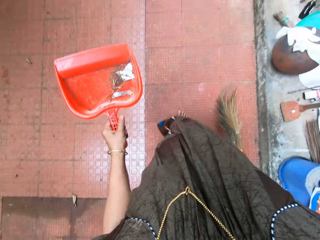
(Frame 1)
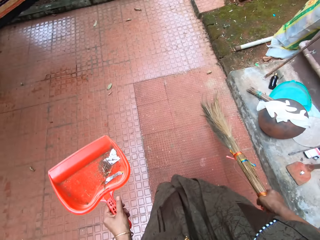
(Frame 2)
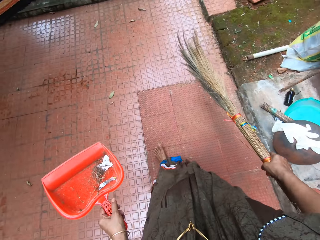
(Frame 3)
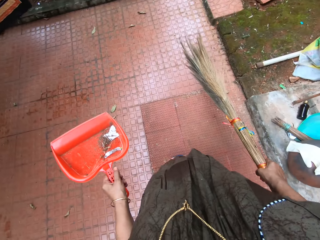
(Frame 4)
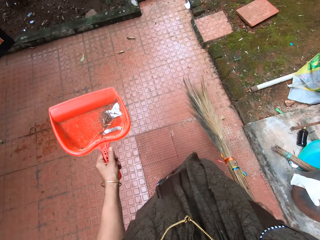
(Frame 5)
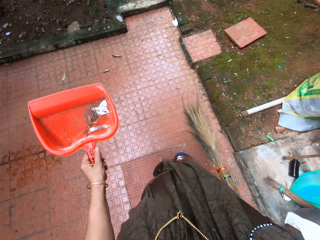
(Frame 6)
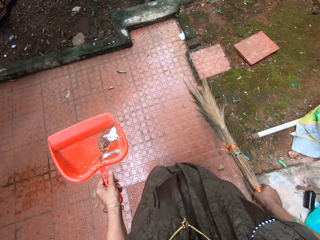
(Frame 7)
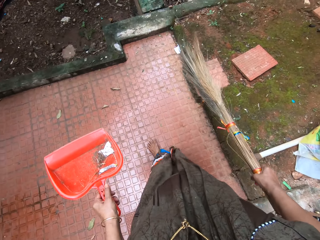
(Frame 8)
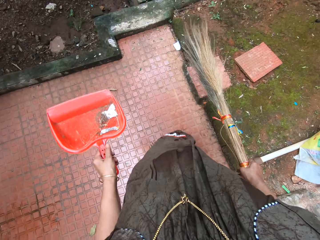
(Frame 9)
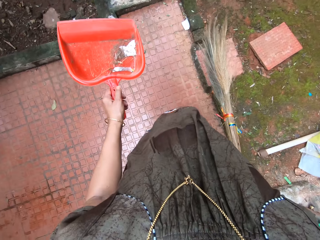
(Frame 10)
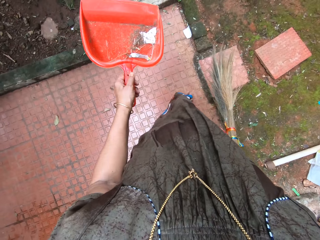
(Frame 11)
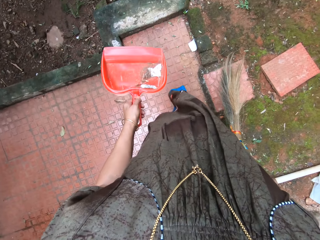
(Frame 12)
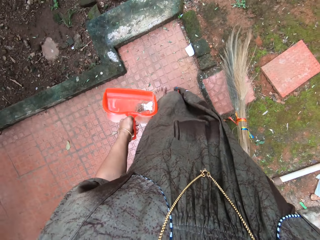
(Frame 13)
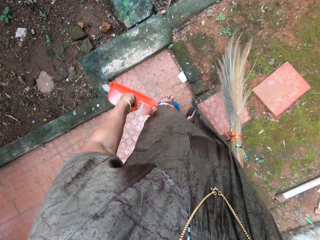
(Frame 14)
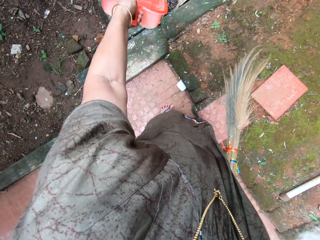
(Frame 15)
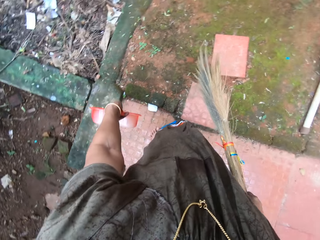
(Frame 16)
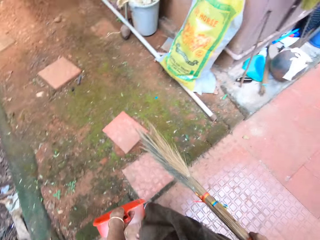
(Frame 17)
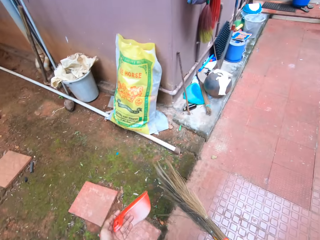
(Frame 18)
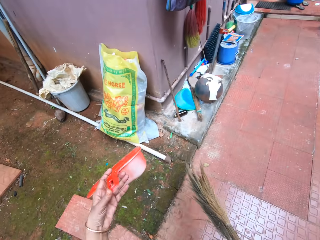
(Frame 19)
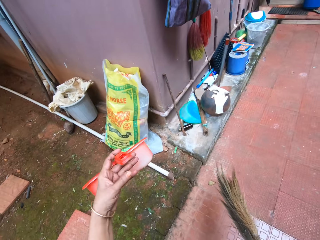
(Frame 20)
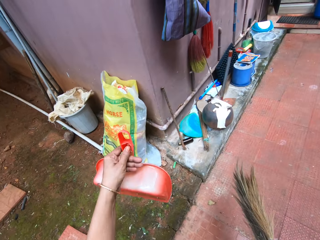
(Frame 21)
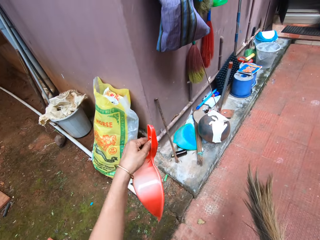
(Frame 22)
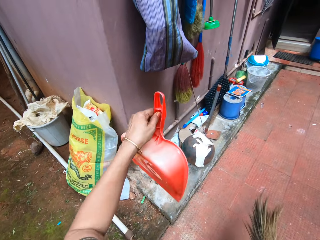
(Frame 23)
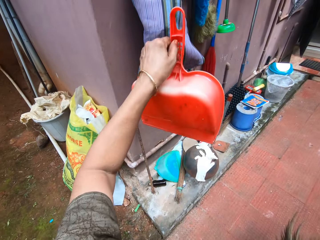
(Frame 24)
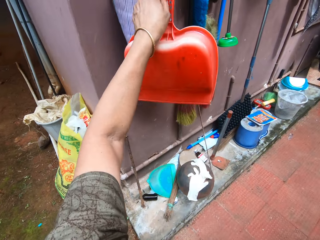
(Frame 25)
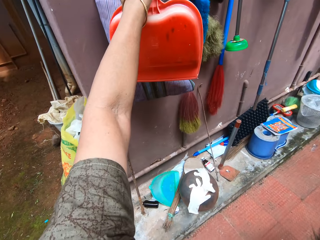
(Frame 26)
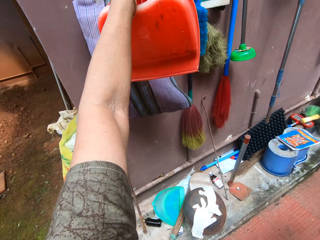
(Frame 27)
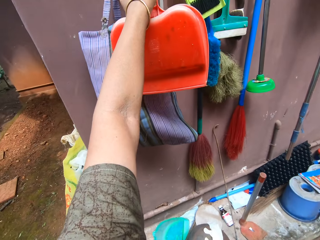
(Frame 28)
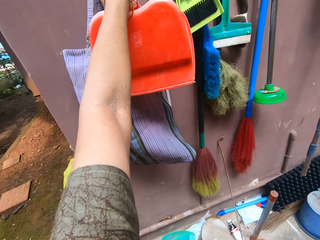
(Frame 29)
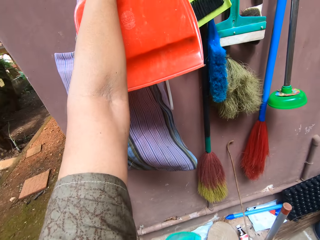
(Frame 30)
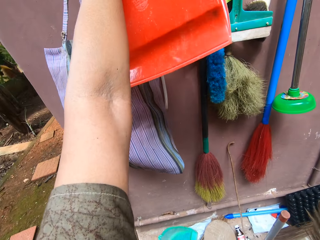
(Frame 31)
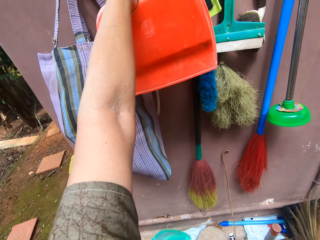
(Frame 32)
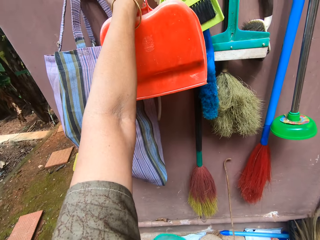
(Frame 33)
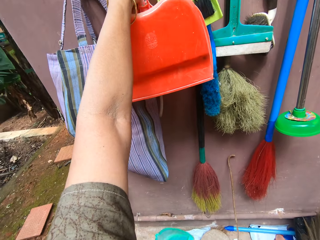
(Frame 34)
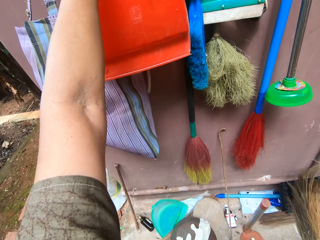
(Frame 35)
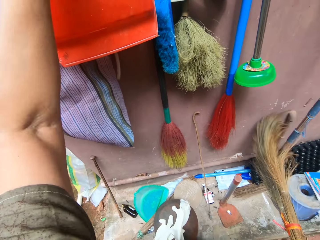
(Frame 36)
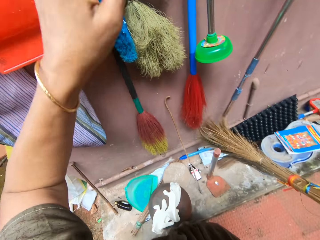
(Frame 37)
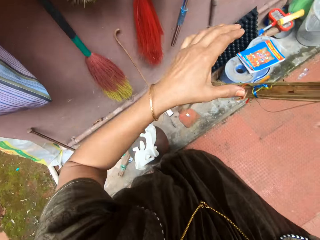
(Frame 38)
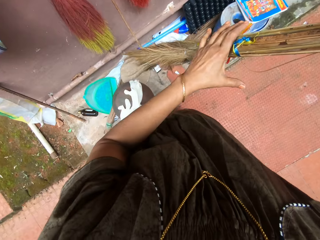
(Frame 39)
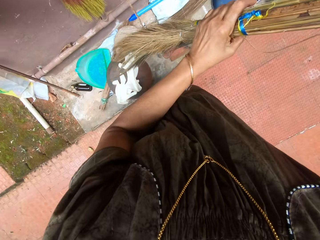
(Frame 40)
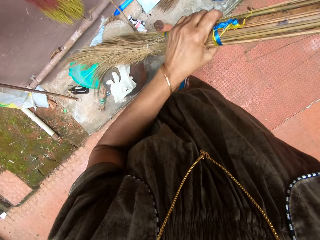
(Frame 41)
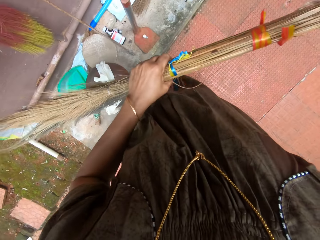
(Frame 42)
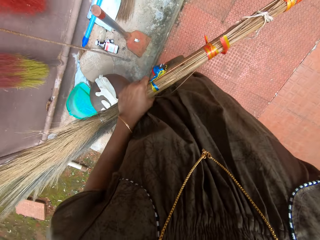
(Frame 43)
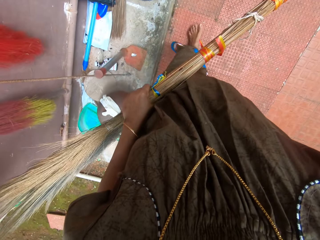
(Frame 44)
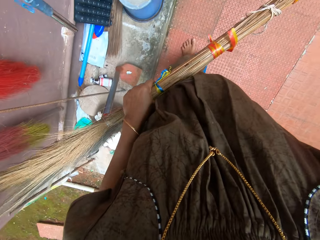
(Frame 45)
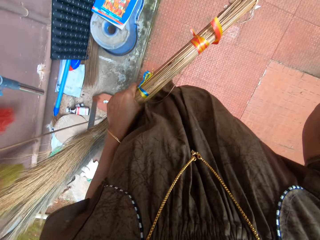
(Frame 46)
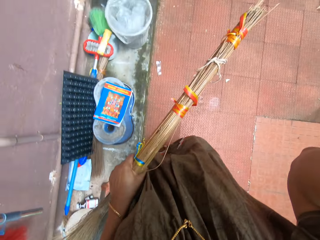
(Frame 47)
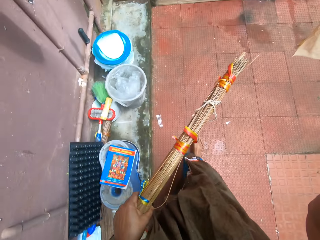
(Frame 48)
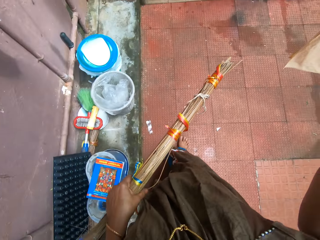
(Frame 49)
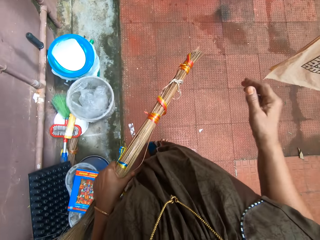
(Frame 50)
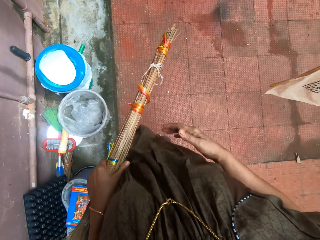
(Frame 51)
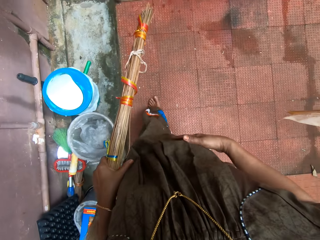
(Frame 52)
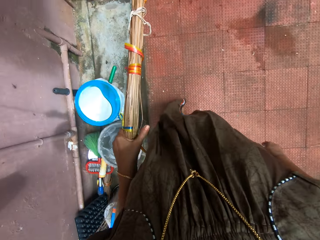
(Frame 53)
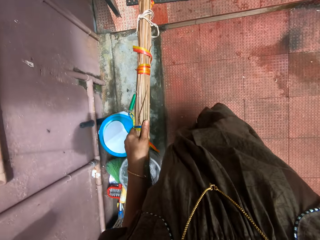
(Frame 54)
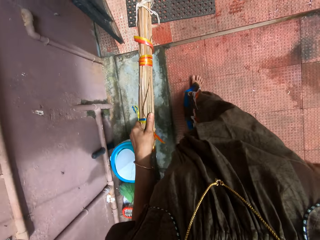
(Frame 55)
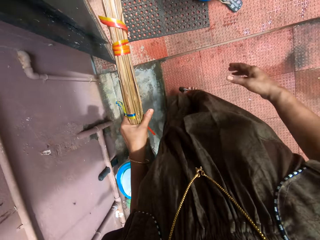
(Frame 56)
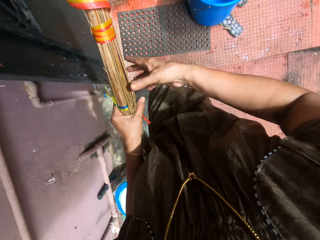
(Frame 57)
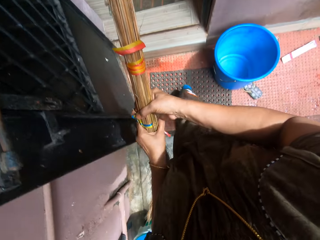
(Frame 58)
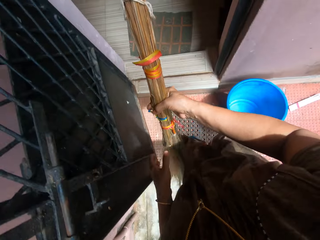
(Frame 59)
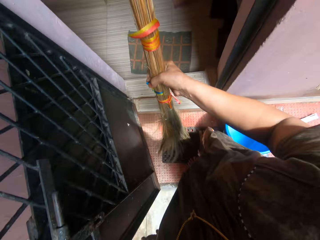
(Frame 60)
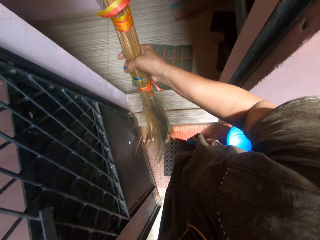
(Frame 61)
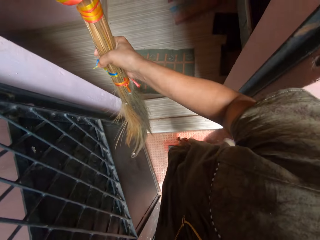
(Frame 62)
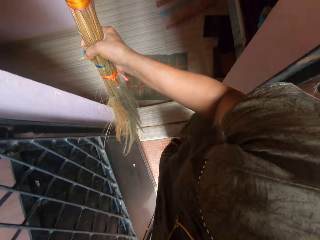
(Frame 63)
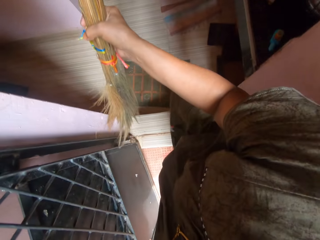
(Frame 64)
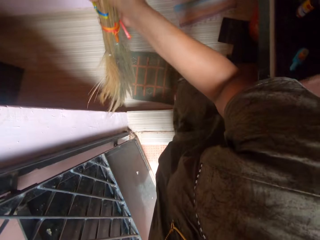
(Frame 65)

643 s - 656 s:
The camera wearer pours the dirt in the packer or dust pan away. They walk around the compound. They hang the packer on the wall. They hold the broom with the left hand. They adjust the camera. They walk inside the apartment. They hold the broom with the right hand.

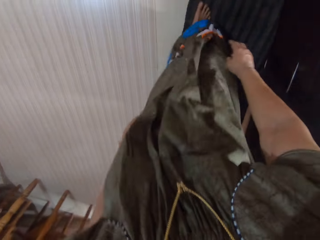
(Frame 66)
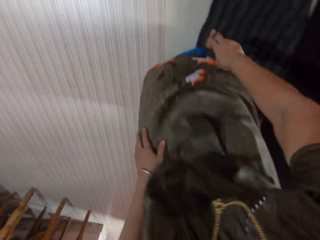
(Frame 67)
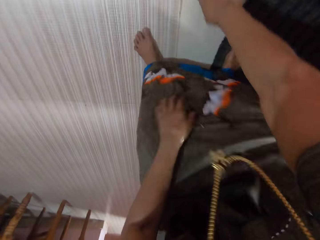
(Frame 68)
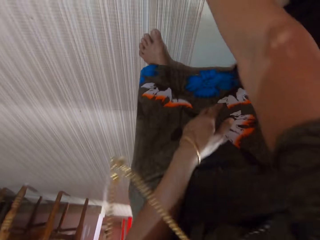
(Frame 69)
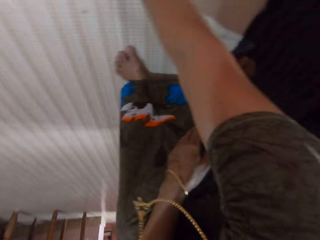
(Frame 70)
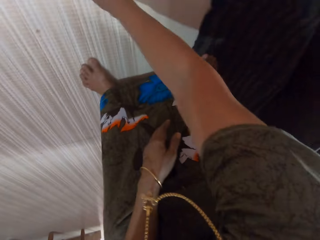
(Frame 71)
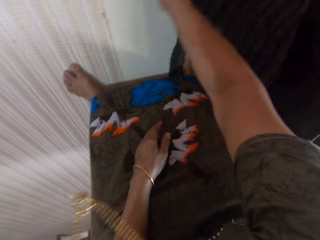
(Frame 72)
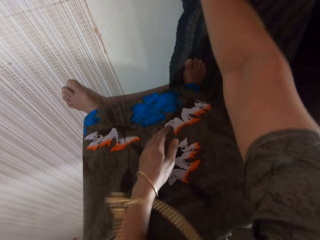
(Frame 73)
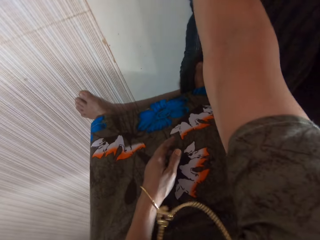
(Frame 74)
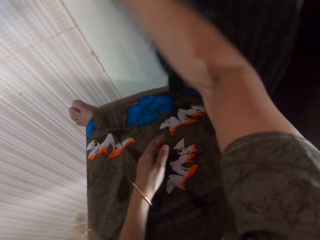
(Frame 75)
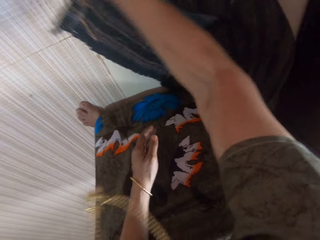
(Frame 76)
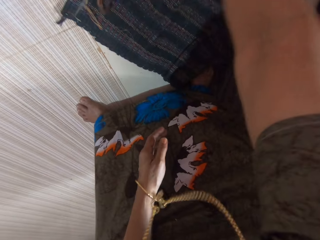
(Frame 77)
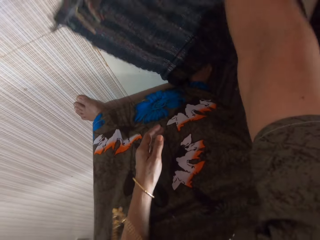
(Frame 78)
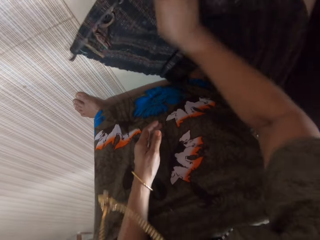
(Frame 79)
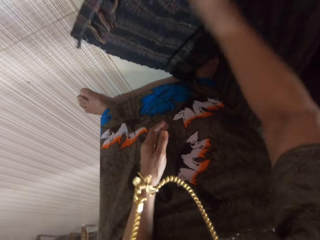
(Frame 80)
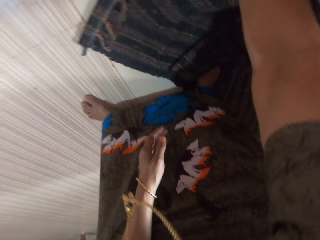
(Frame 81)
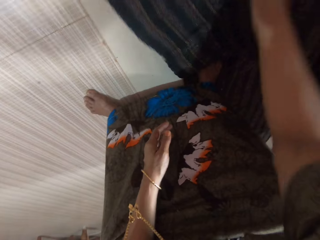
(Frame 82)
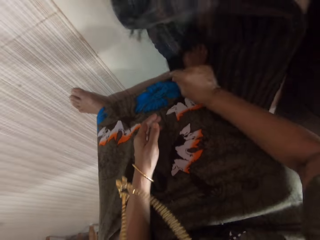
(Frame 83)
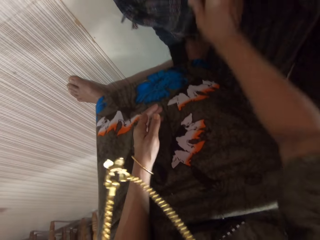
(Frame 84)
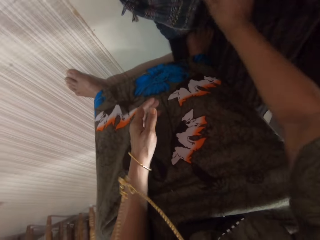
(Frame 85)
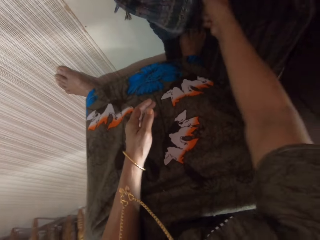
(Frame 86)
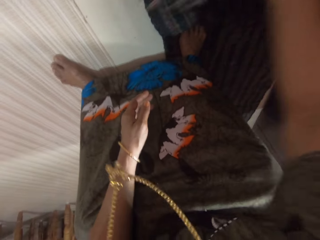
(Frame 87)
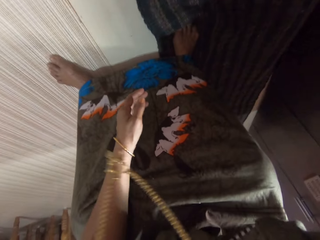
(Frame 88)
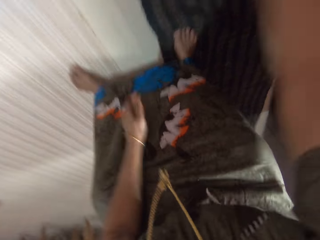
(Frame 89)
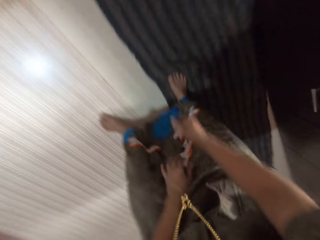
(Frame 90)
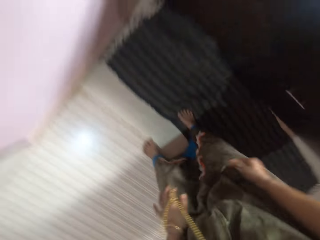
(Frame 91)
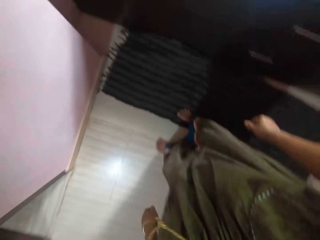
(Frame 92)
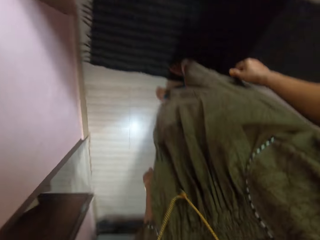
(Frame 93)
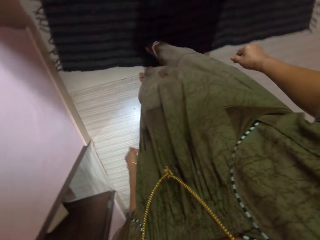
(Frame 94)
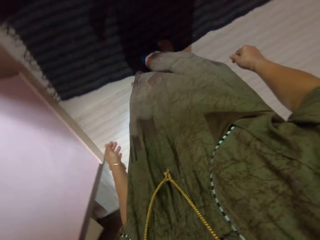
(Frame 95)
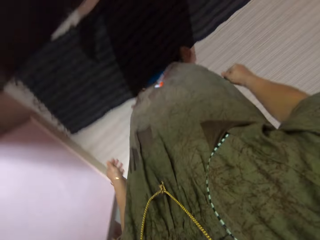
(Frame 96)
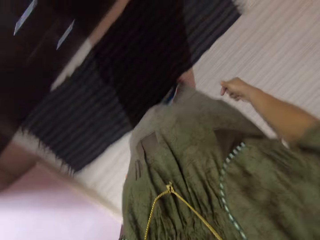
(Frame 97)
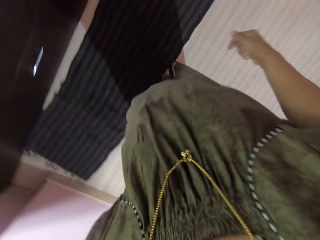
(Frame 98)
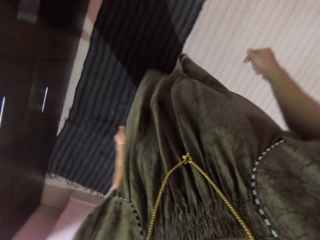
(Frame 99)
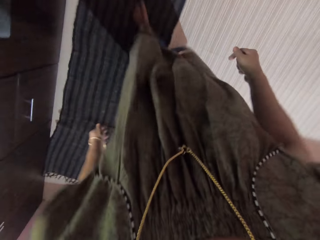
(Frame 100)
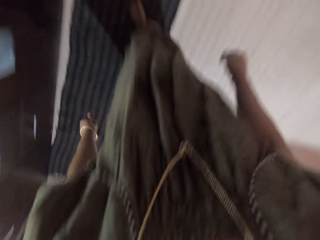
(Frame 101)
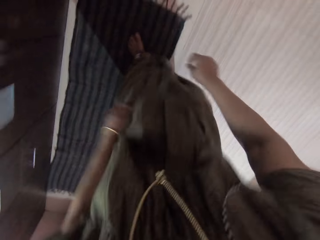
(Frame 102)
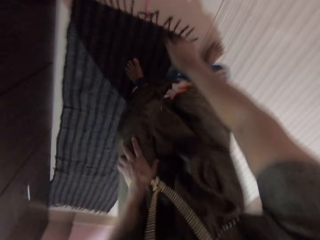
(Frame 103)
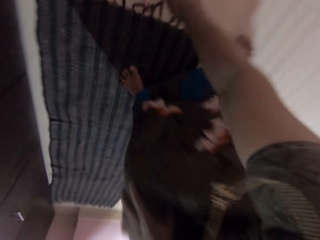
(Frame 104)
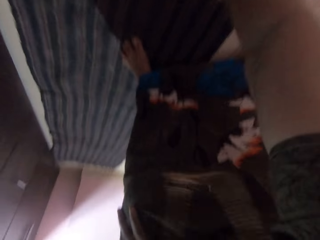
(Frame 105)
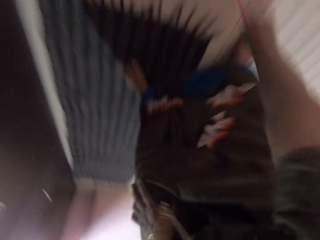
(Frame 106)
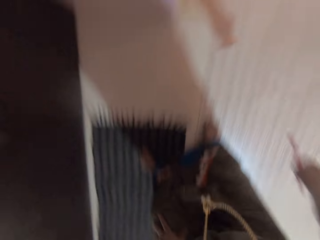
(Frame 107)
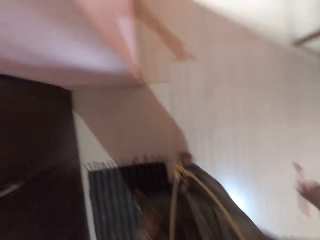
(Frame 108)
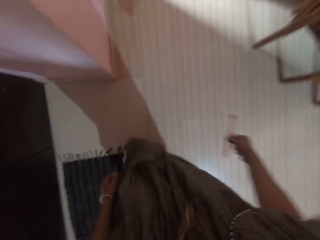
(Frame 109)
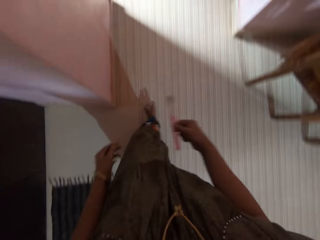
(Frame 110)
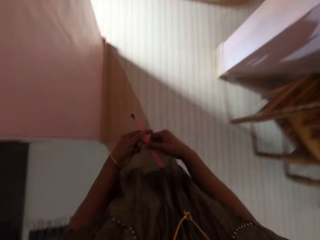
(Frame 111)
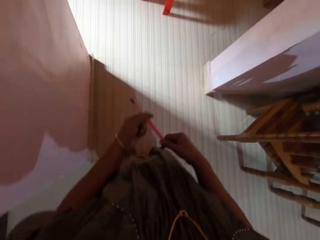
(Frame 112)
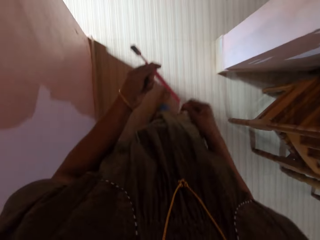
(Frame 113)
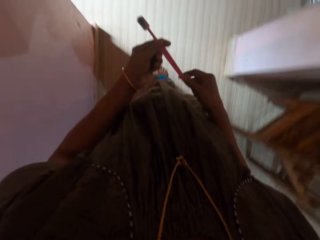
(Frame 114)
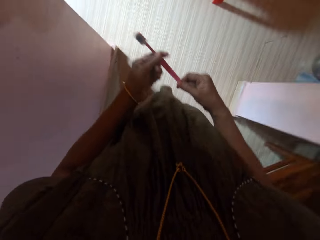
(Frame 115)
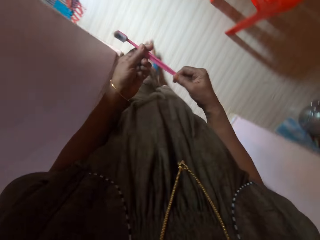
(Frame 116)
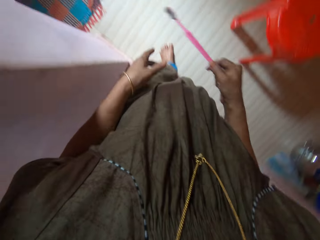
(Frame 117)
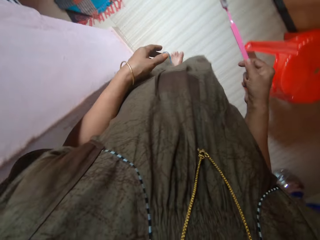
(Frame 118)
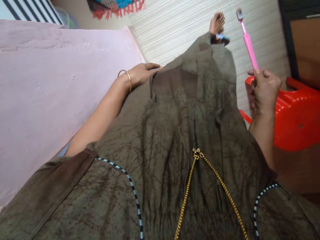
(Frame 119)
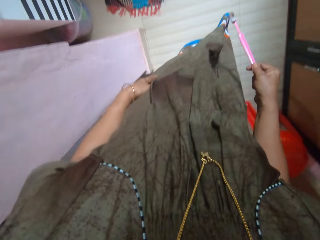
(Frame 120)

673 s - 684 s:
The camera wearer adjusts another foot mat or floor mat on the floor with the right hand. They adjust the floor mat with the left foot. They pick up a tooth brush from the floor. They walk around the apartment.
